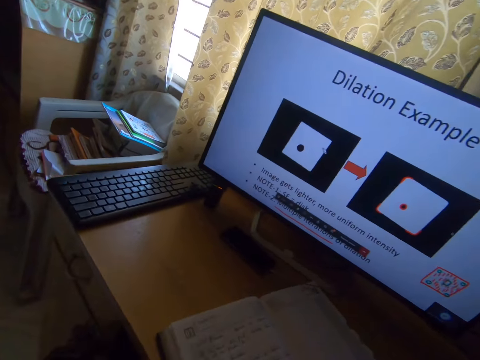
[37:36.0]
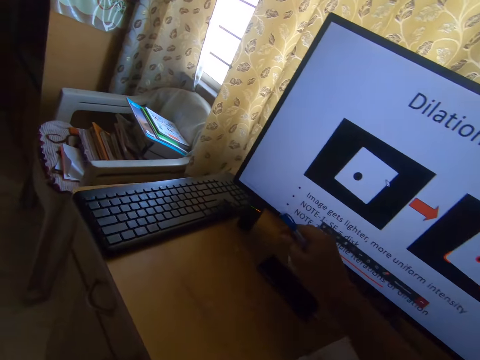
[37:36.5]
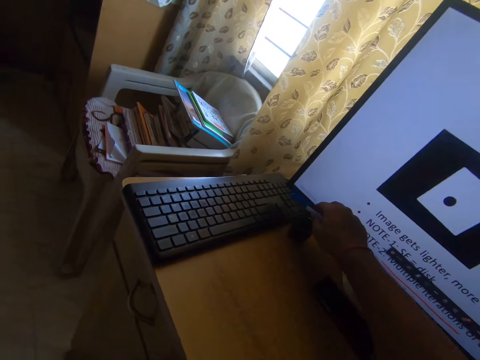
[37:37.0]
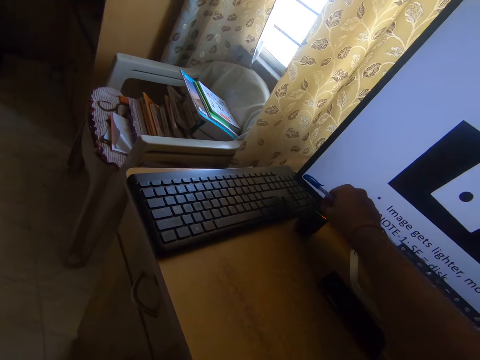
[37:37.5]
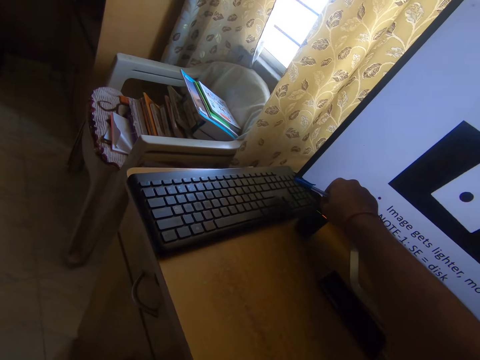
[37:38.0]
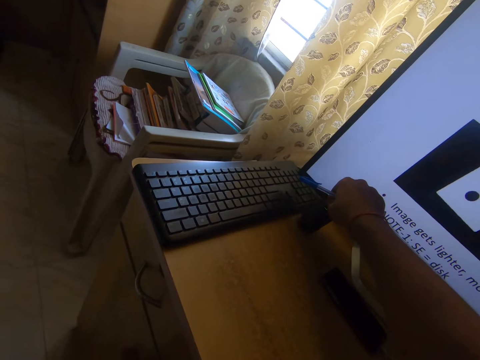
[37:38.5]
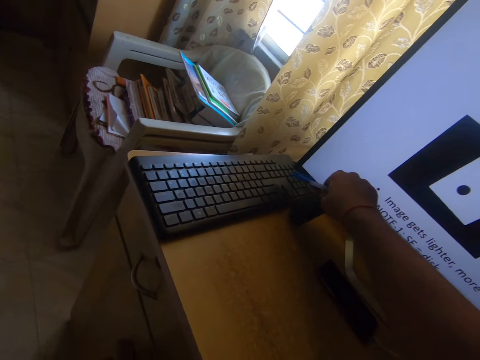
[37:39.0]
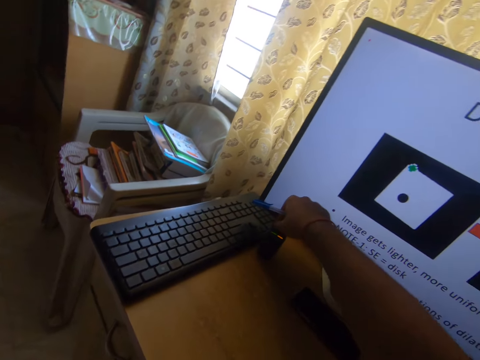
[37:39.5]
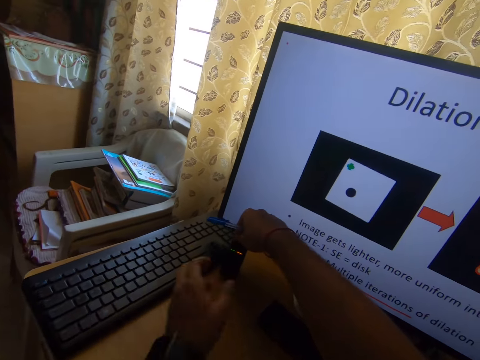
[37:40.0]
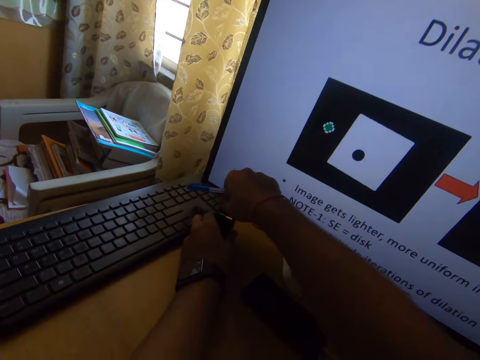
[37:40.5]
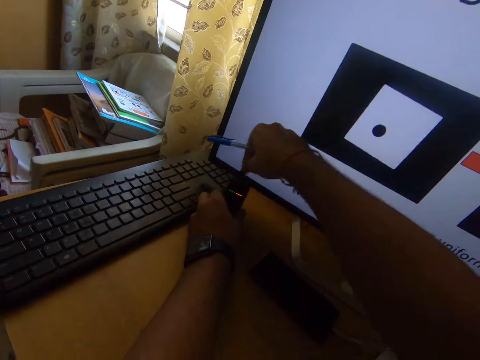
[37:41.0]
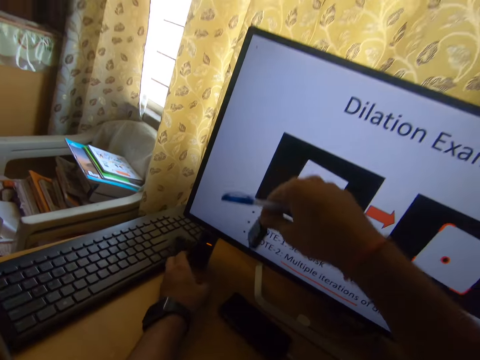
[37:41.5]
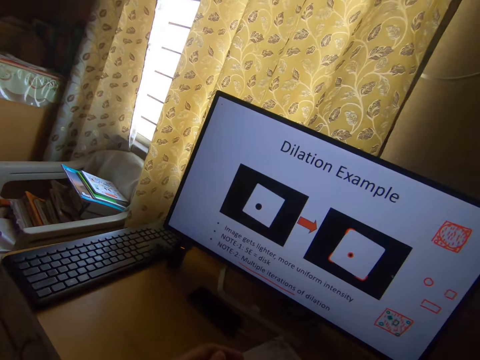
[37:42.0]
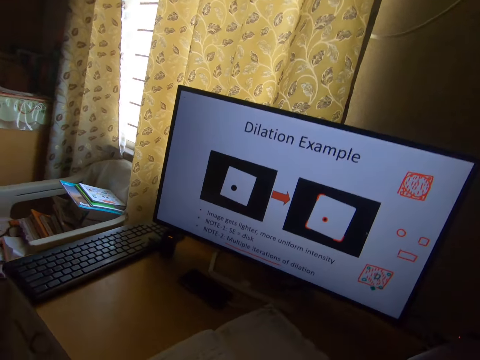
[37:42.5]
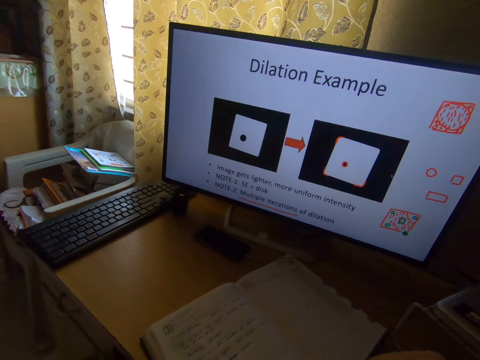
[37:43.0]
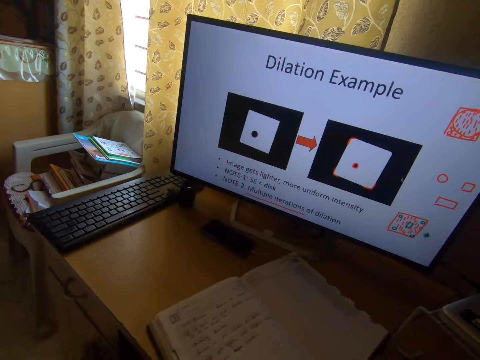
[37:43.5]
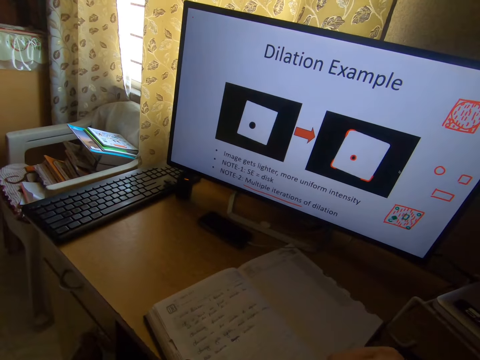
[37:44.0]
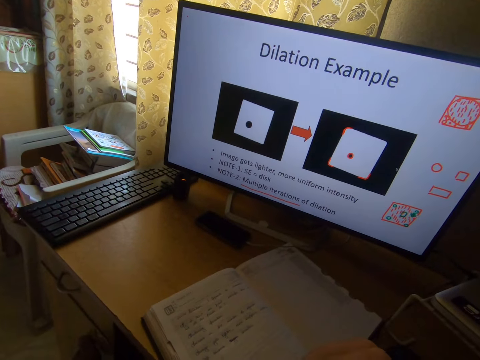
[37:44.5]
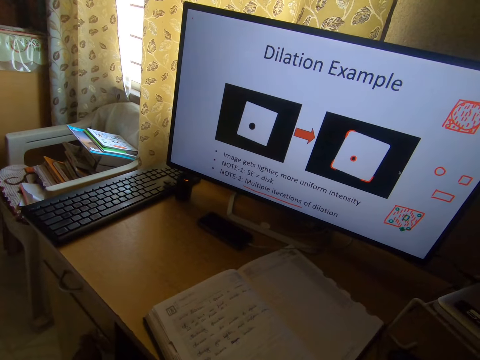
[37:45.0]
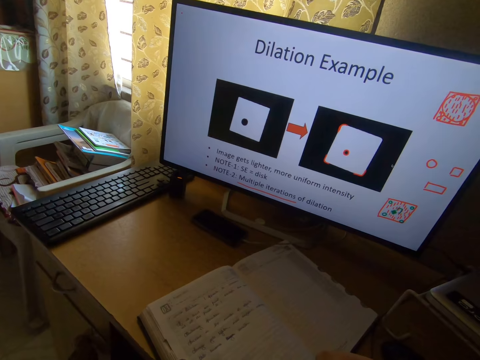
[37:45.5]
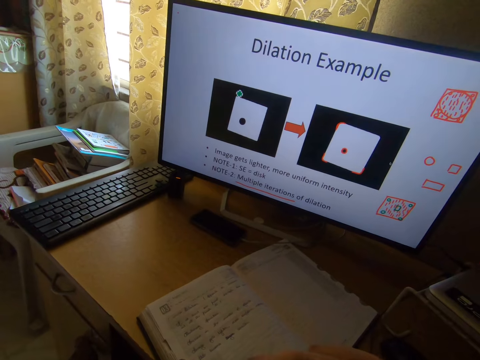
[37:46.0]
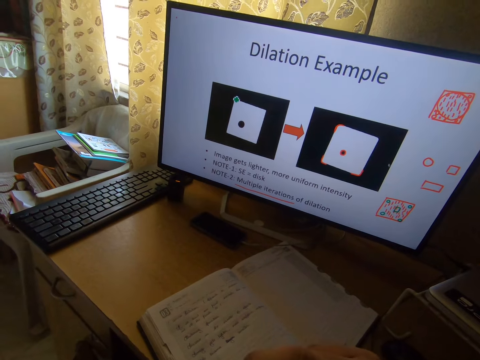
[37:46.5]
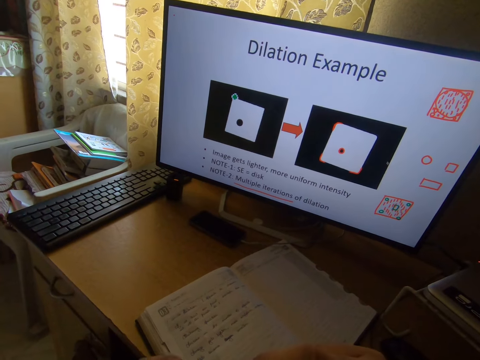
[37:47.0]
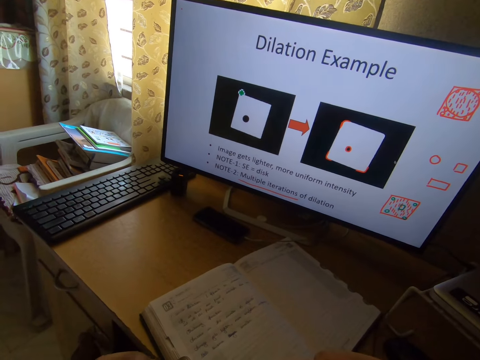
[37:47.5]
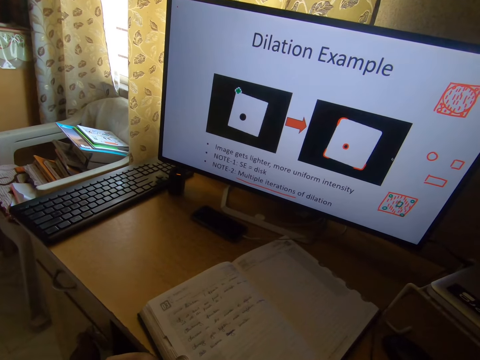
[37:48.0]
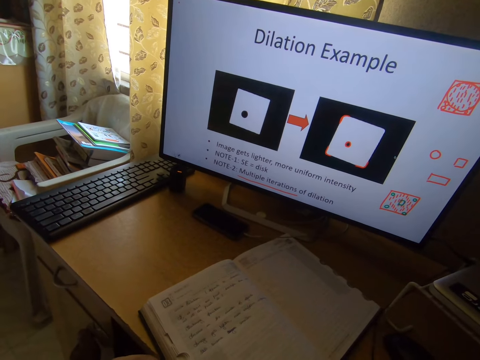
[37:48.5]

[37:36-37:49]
The camera wearer picks up a small smart mouse from a black case on the table with his right hand. He holds the case with his left hand. He removes something. He operates a computer.

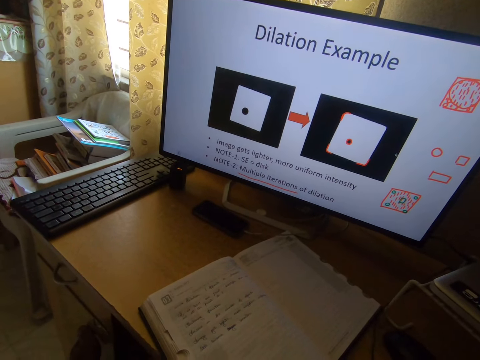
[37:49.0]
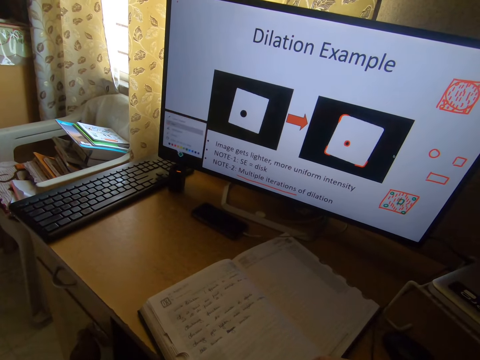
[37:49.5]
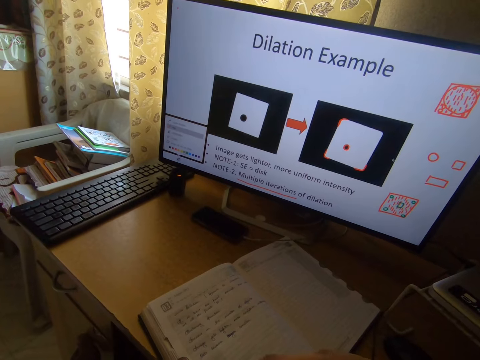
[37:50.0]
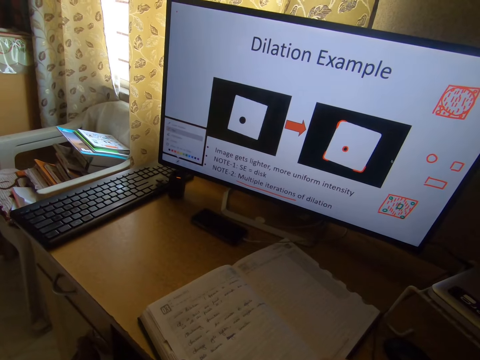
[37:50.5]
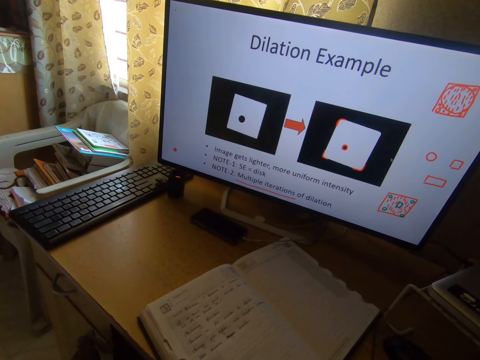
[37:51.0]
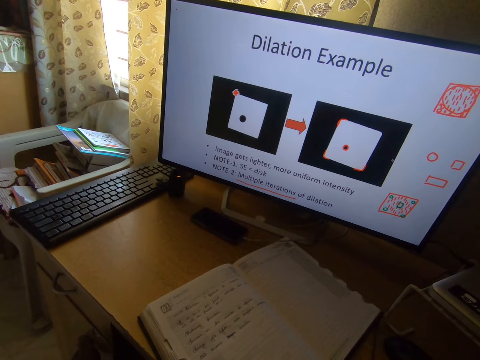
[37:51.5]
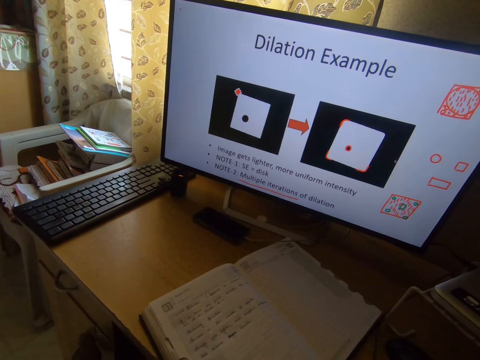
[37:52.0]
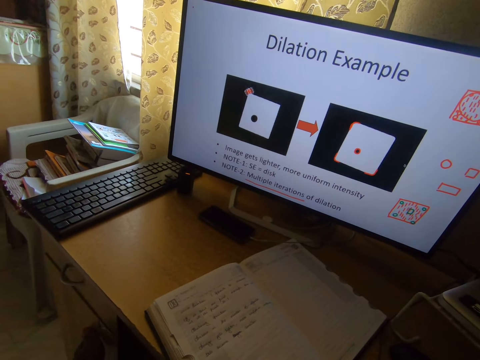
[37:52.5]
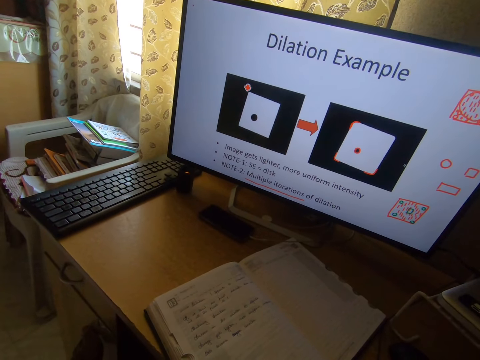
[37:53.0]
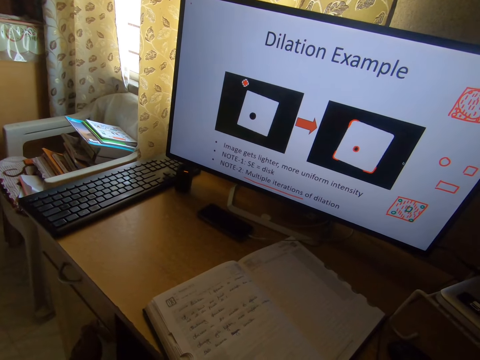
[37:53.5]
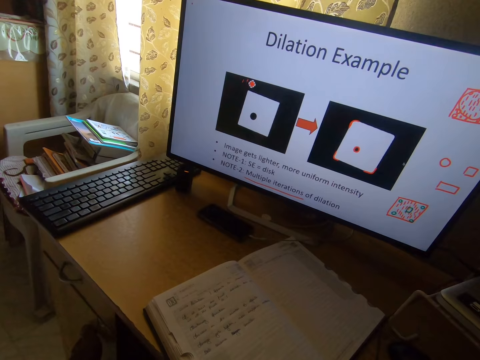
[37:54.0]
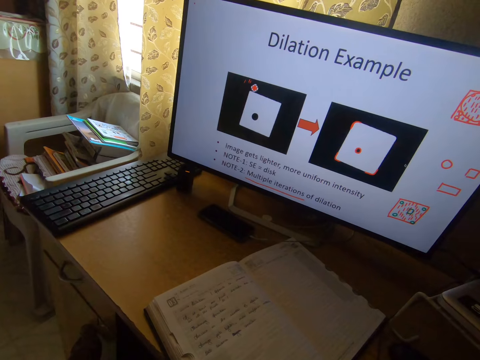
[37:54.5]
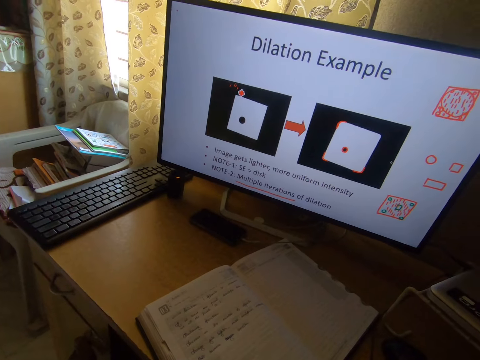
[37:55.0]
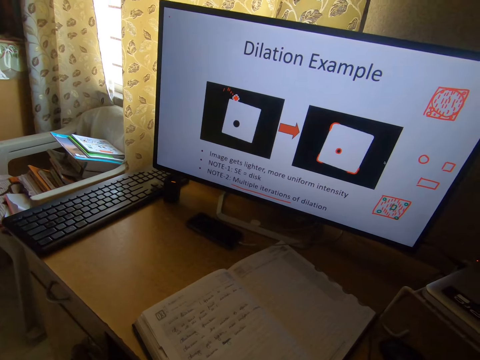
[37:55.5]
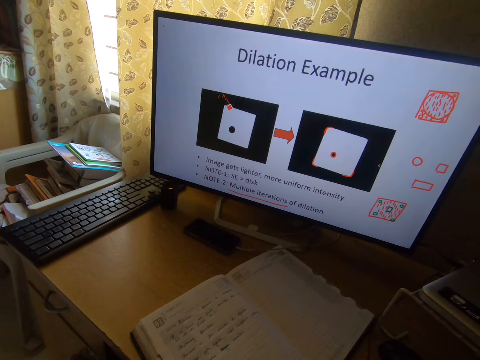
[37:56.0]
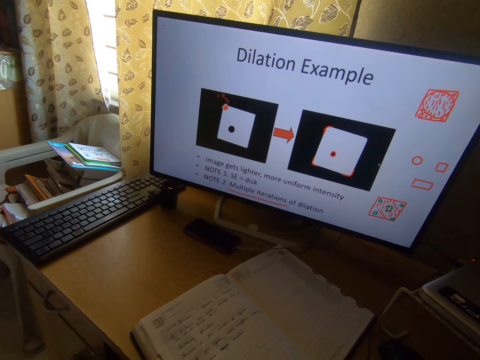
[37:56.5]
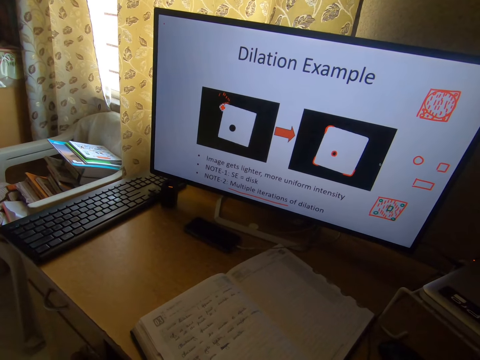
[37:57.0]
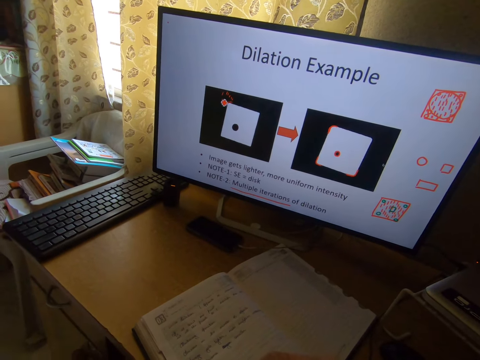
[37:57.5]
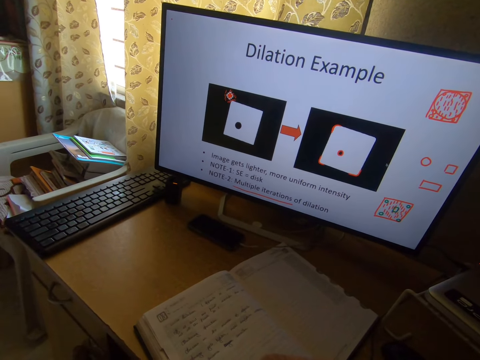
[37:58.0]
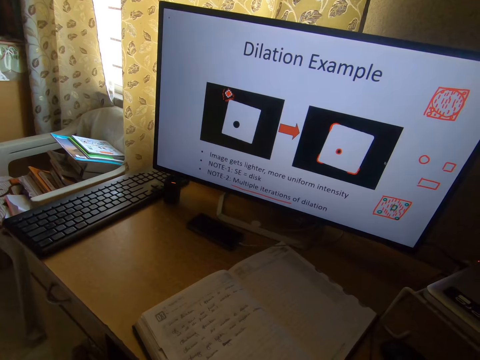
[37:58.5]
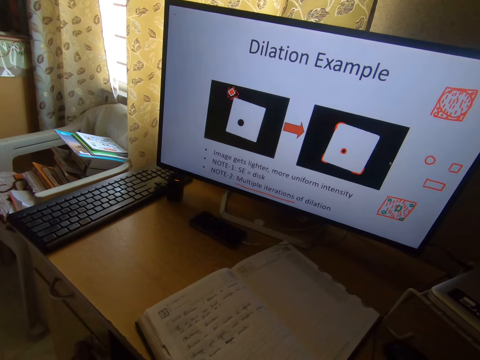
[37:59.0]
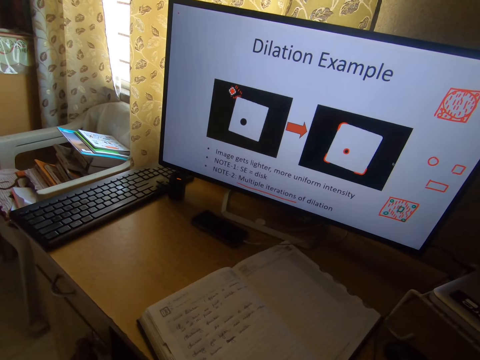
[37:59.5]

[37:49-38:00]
The camera wearer makes sketches on the computer screen with the smart mouse.

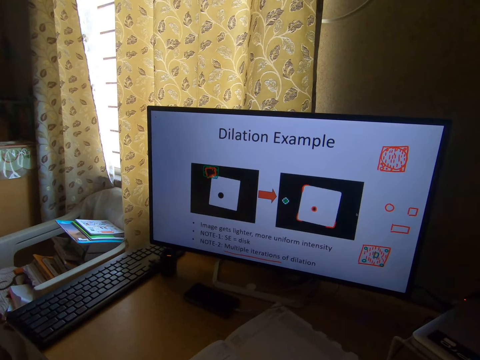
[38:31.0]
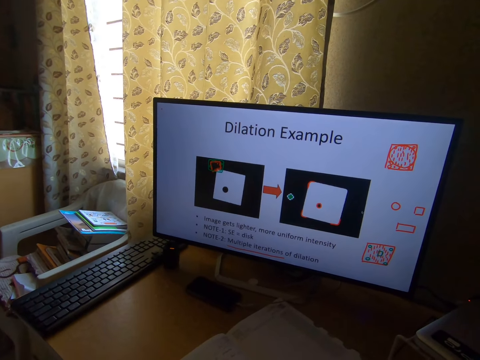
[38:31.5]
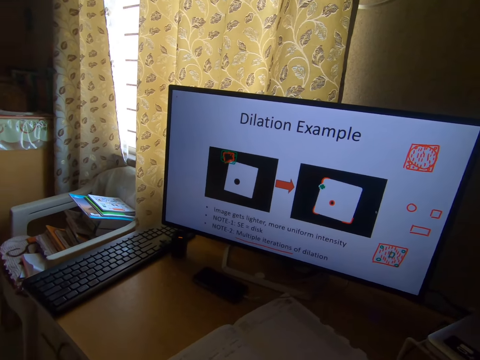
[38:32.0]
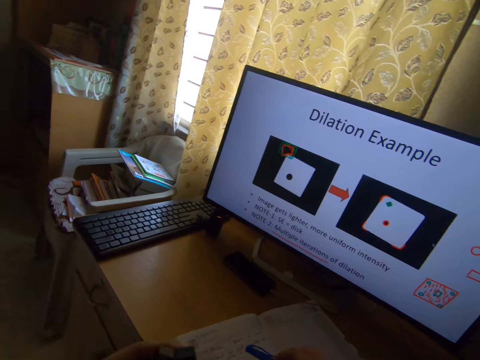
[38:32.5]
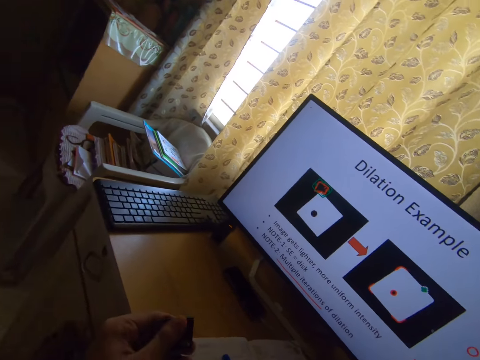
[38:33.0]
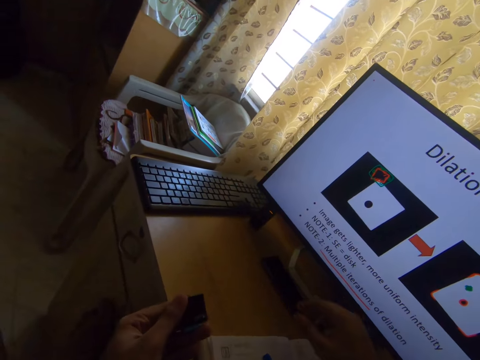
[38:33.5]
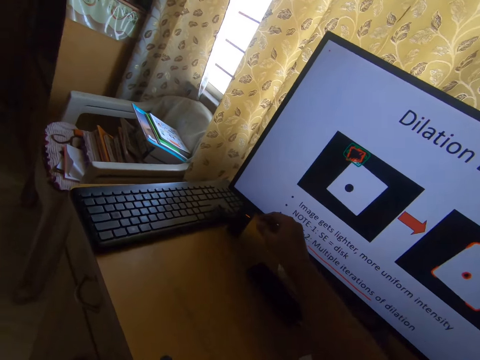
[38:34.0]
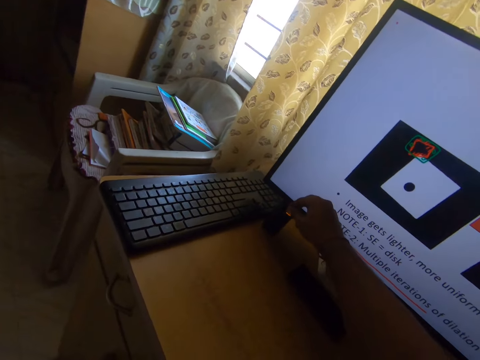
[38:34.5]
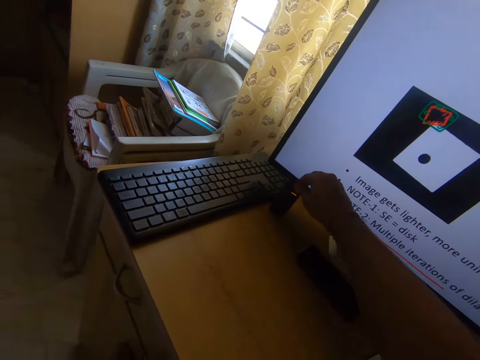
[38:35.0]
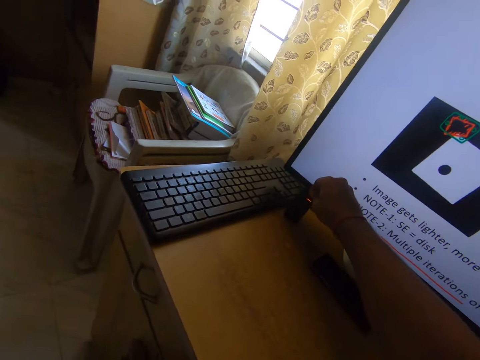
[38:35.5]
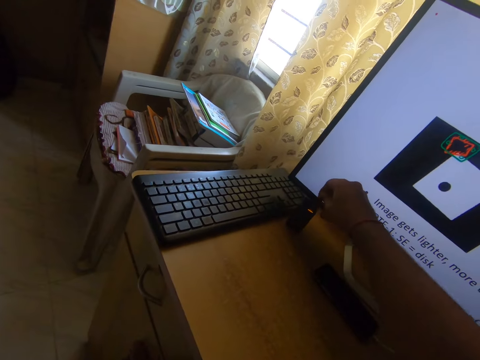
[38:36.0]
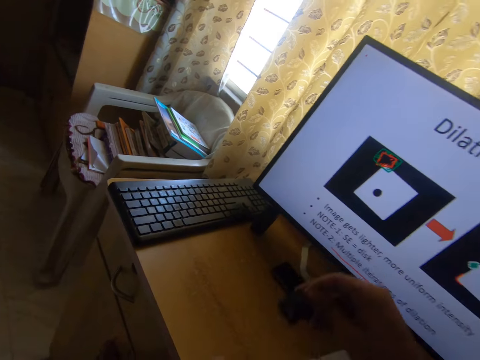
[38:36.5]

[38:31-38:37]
The camera wearer holds something in his left hand. He picks up another smart mouse from the black case with his right hand.
